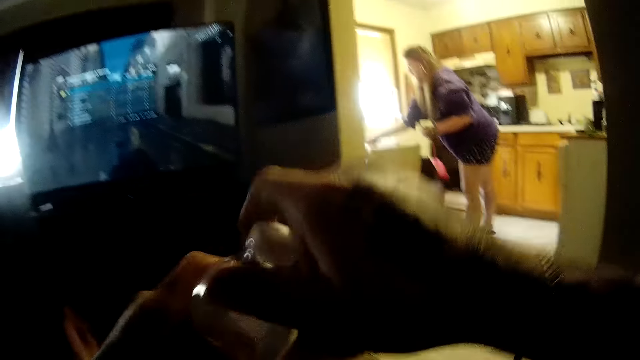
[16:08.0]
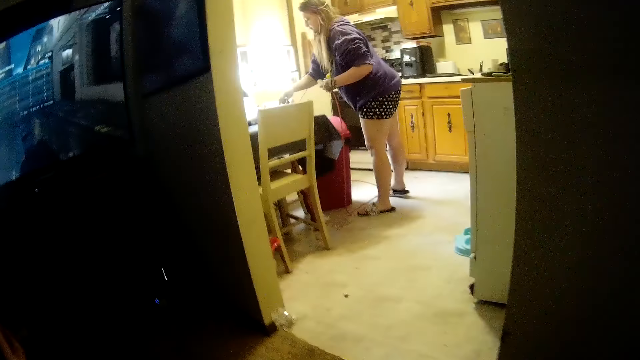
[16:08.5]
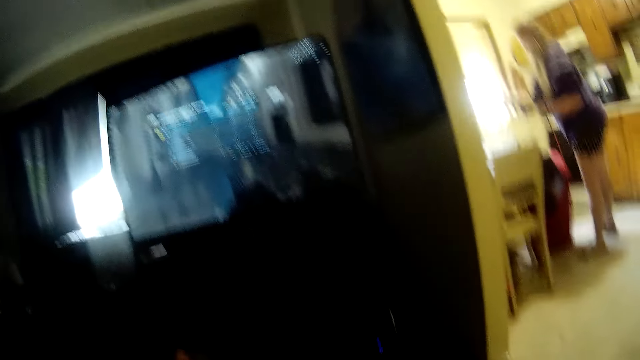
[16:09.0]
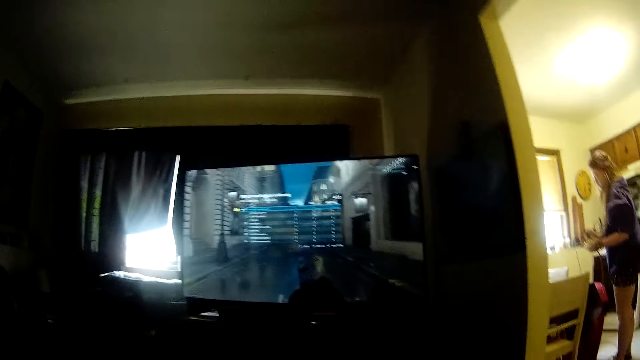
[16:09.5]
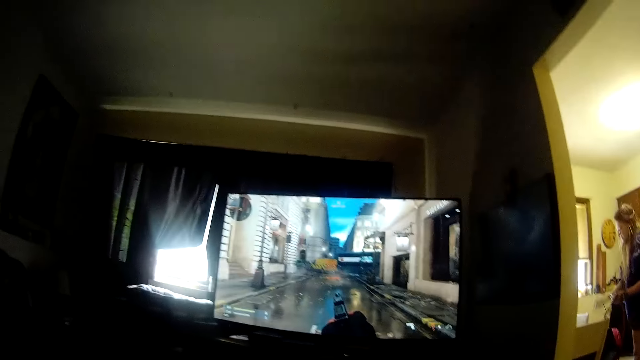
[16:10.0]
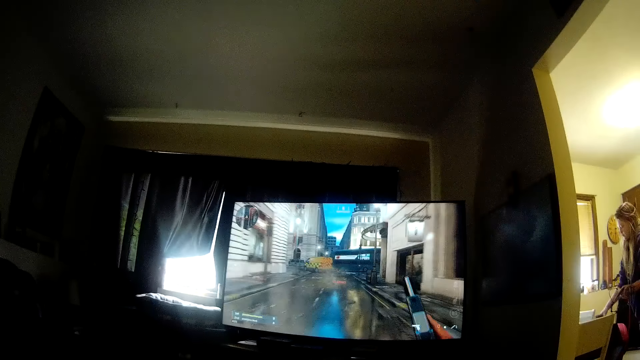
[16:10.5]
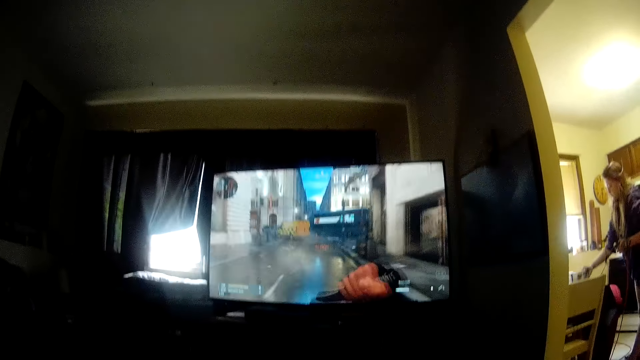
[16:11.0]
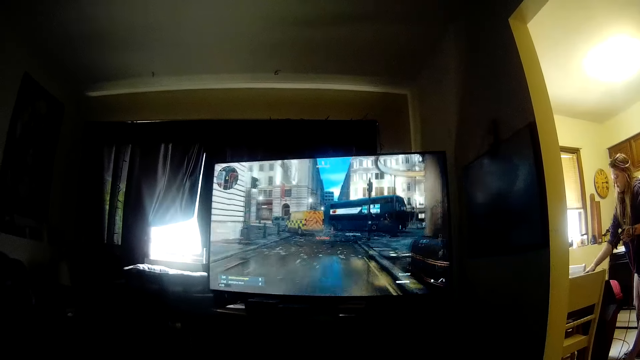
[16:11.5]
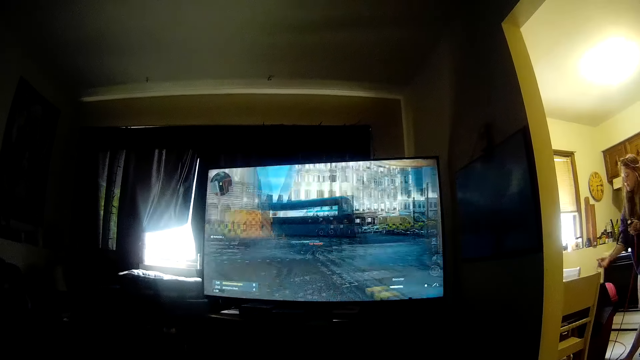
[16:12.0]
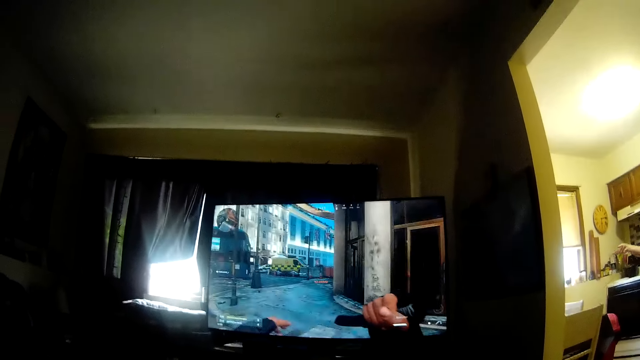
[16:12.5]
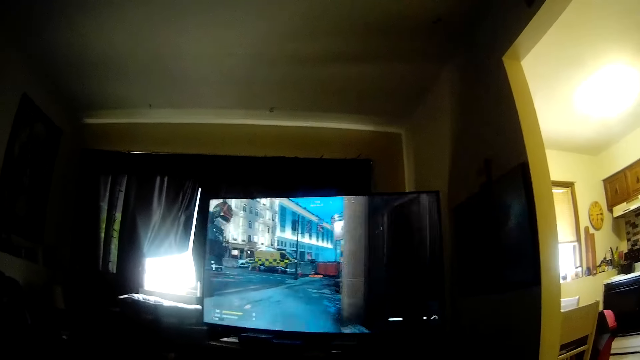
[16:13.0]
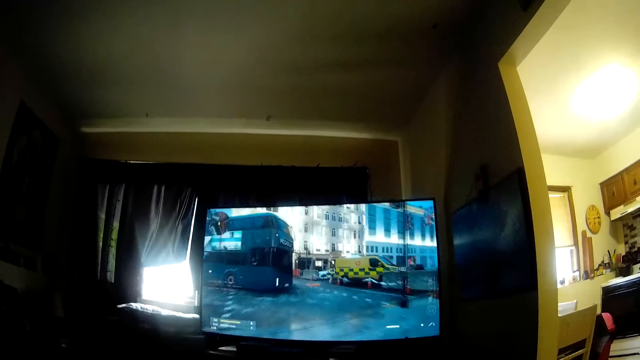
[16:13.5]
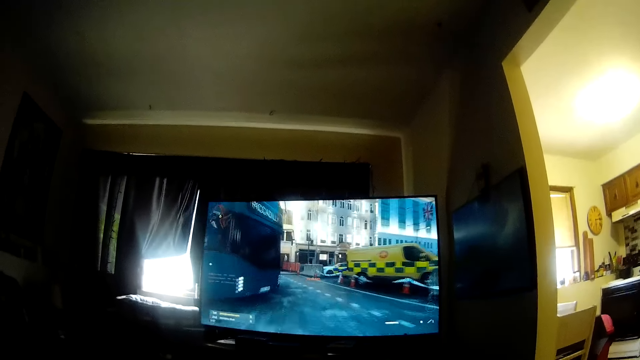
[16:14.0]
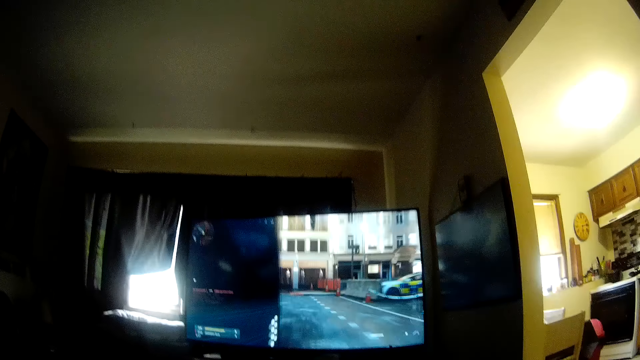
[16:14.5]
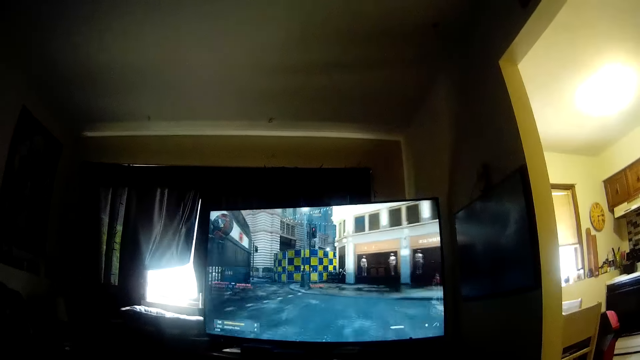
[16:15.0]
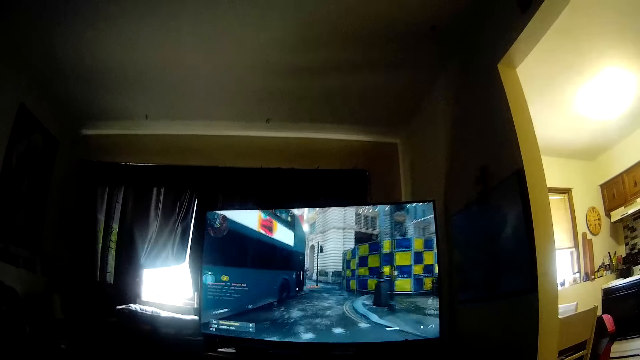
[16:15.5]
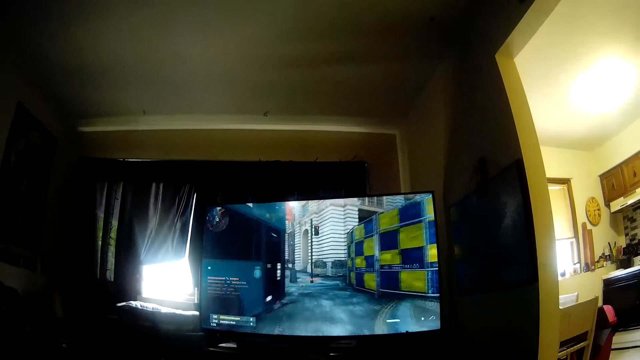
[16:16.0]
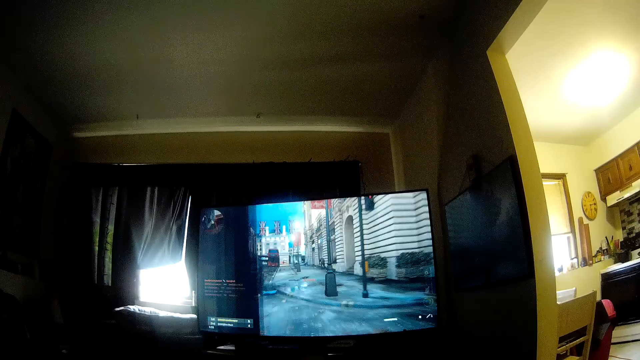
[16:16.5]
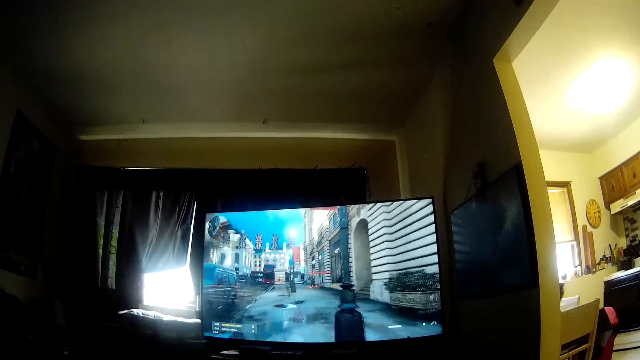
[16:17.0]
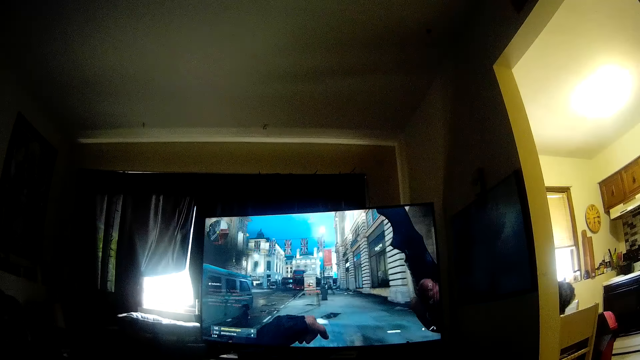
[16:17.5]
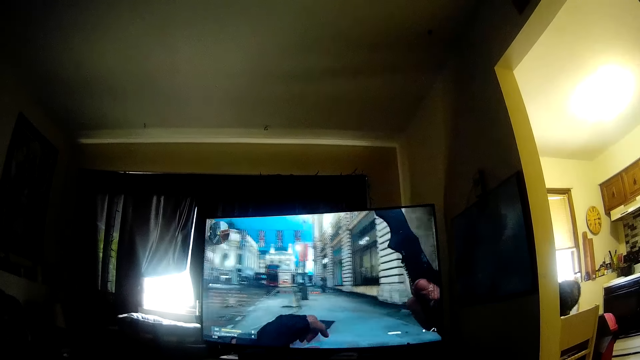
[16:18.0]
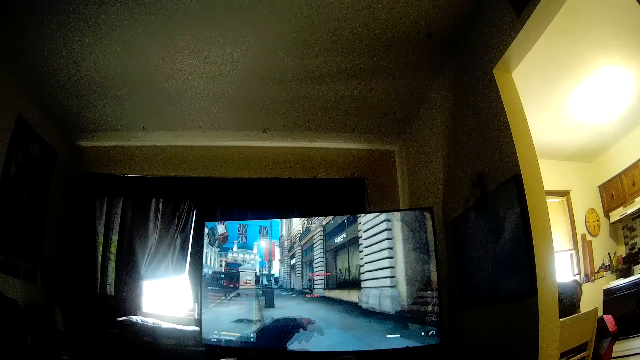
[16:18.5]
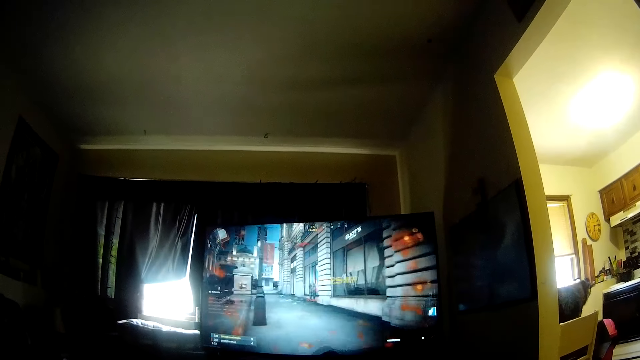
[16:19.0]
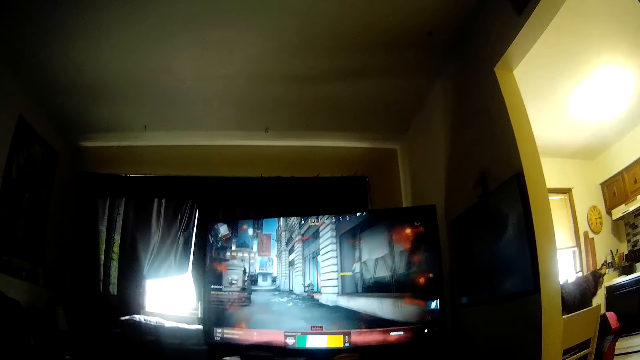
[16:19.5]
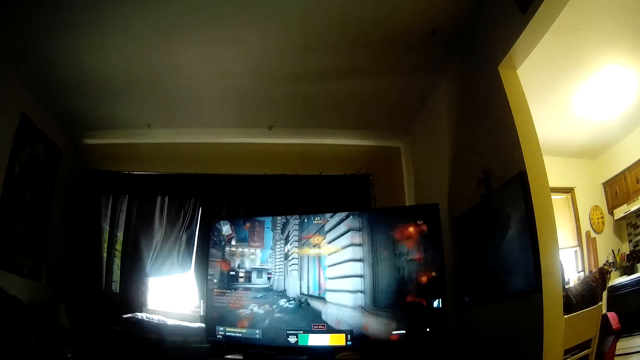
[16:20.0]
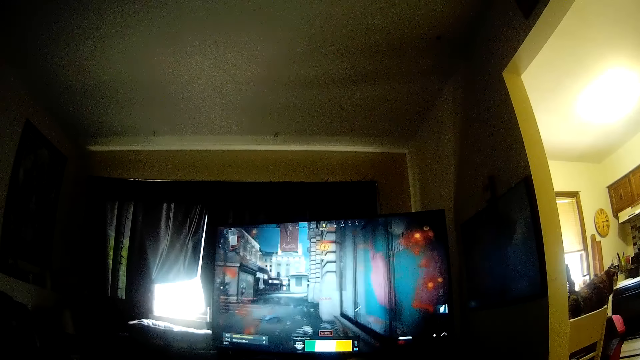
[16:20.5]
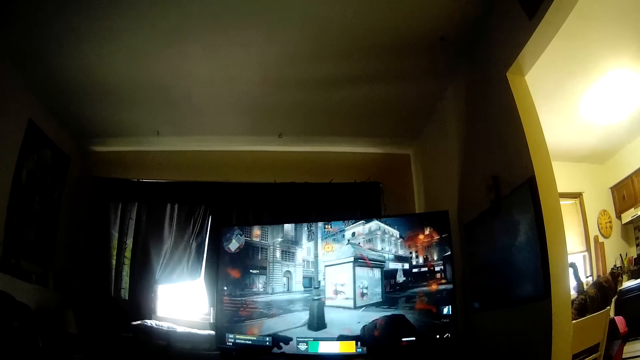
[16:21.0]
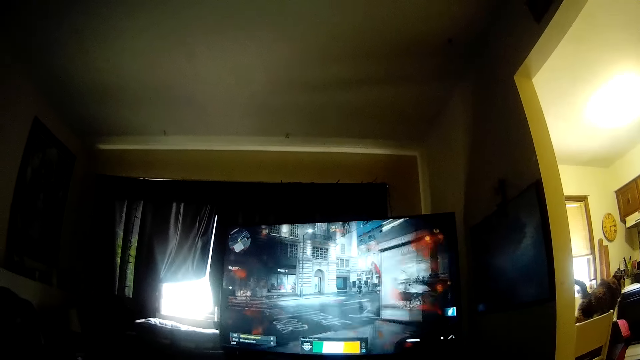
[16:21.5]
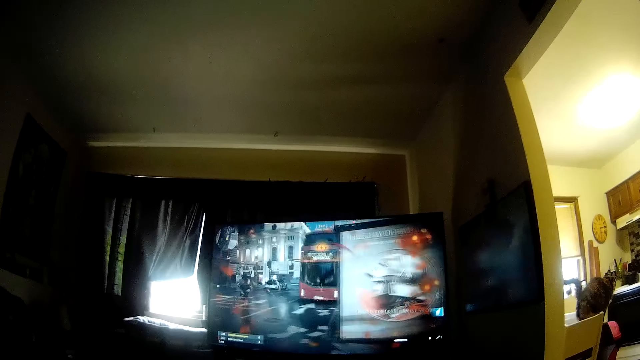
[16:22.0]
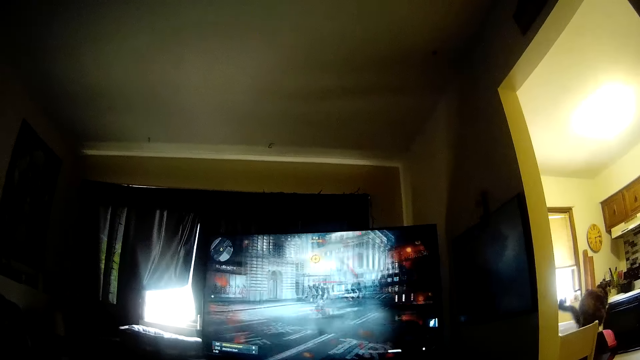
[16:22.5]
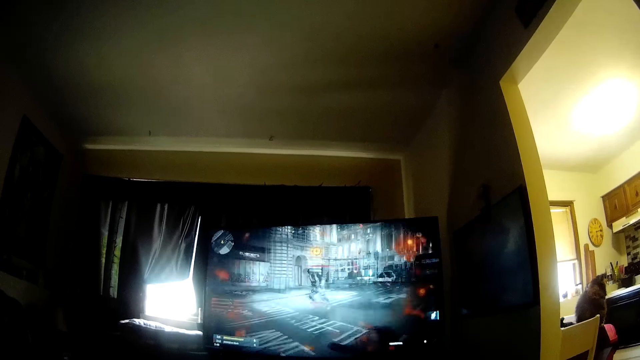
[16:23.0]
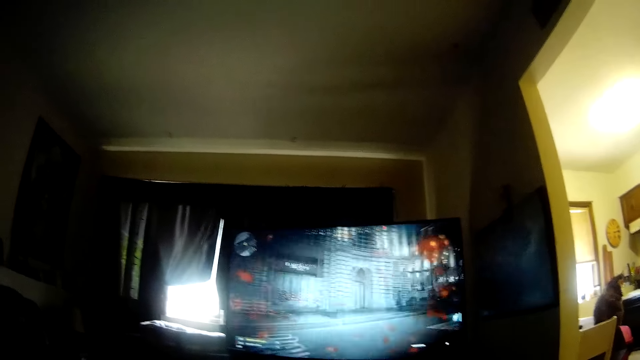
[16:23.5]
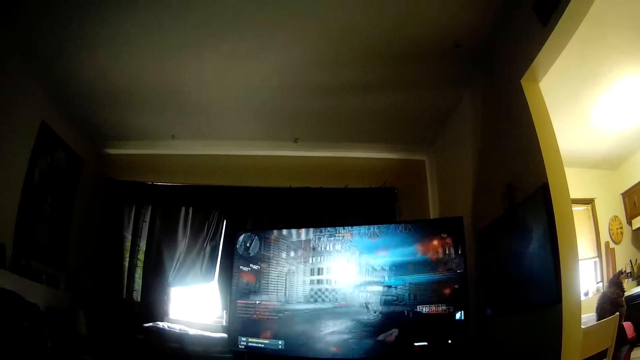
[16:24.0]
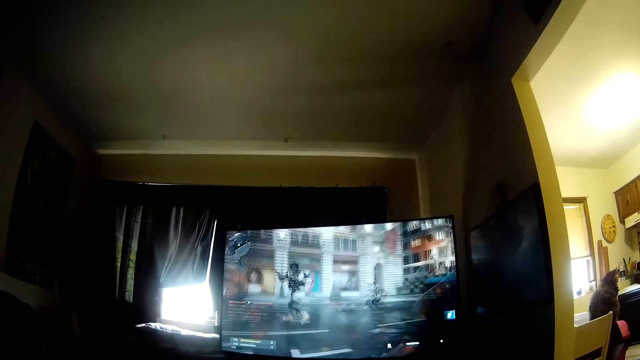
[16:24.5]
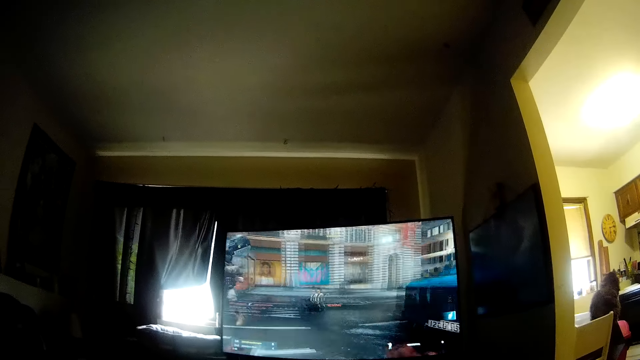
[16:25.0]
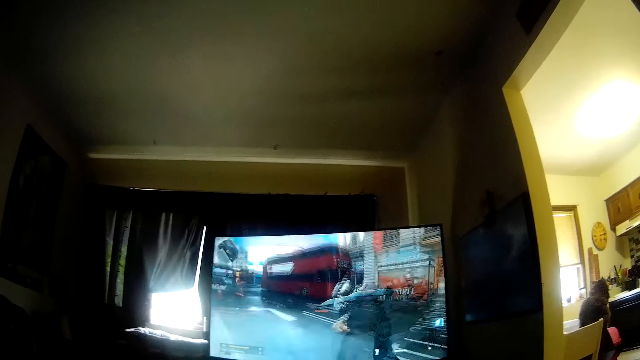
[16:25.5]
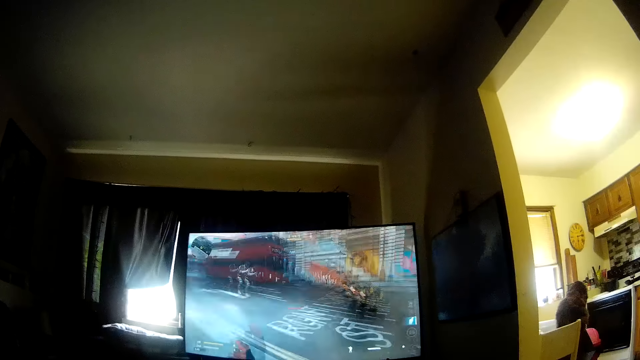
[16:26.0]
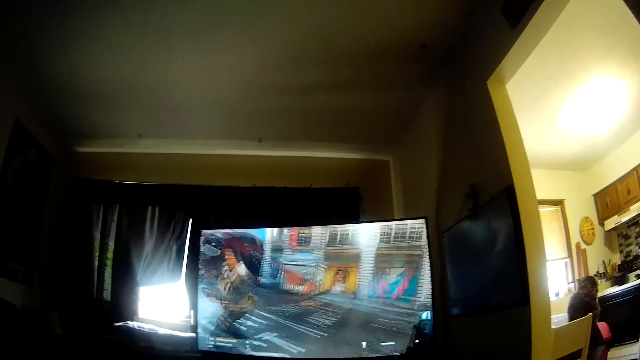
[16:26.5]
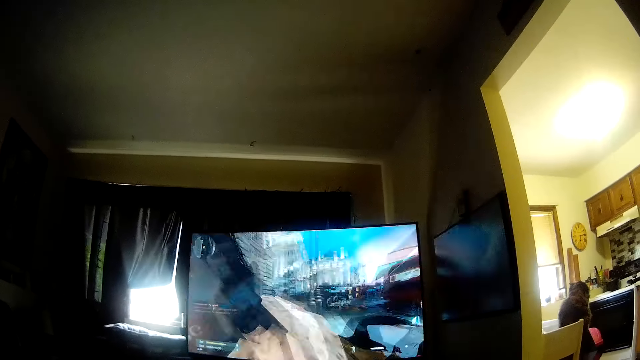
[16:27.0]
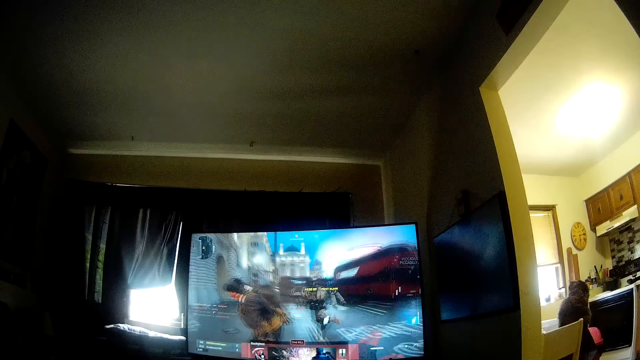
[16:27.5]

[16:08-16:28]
The camera wearer holds a bottle. The woman picks wires from the table and touches the wire. The camera wearer plays a game on a television. They interact with the woman. A cat walks on the table. The cat sits on the table.
